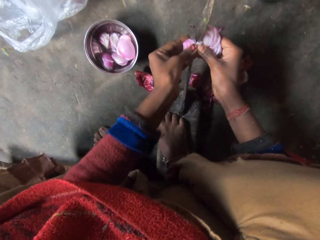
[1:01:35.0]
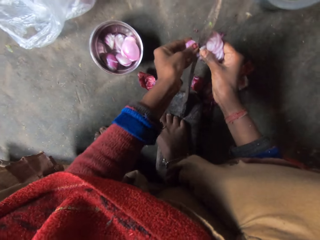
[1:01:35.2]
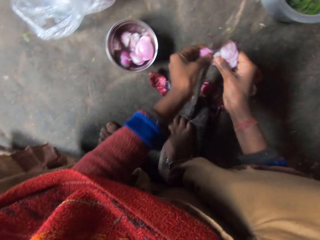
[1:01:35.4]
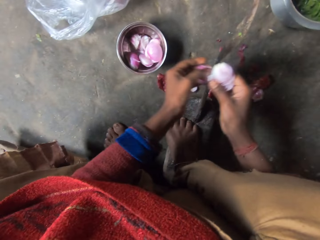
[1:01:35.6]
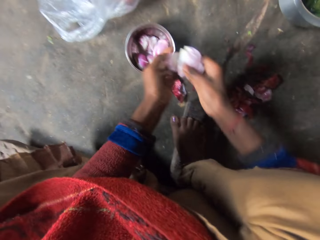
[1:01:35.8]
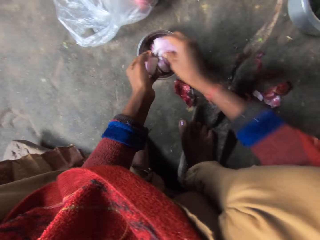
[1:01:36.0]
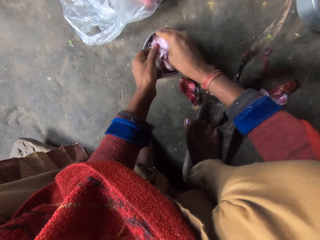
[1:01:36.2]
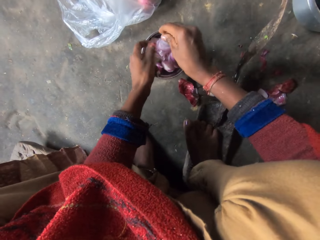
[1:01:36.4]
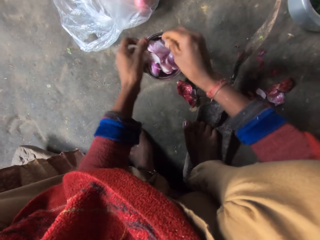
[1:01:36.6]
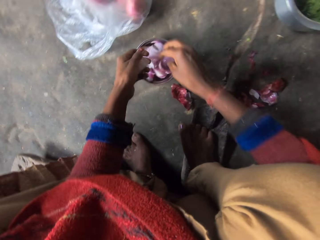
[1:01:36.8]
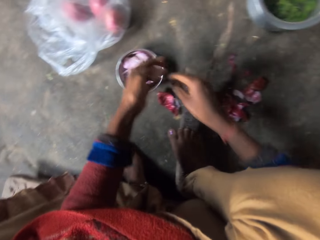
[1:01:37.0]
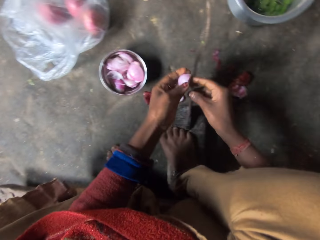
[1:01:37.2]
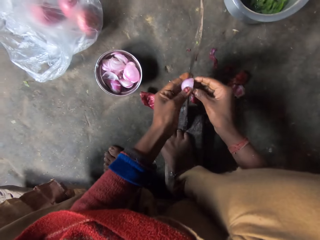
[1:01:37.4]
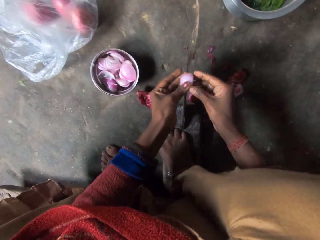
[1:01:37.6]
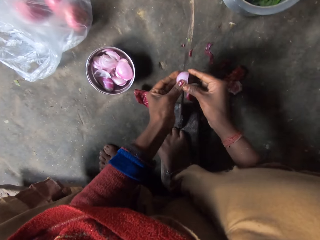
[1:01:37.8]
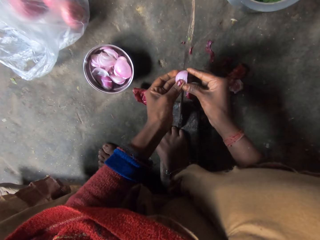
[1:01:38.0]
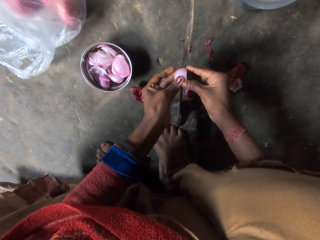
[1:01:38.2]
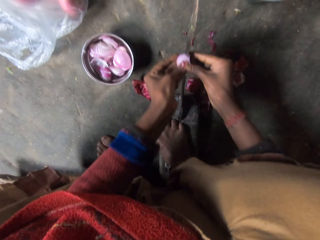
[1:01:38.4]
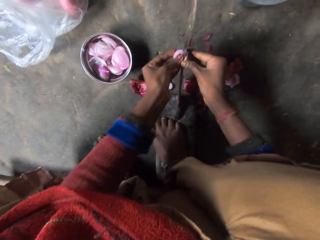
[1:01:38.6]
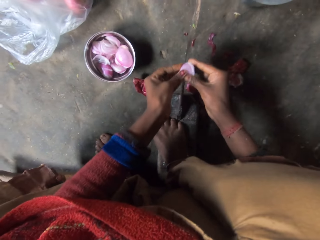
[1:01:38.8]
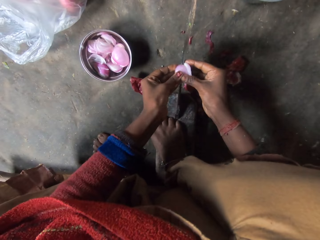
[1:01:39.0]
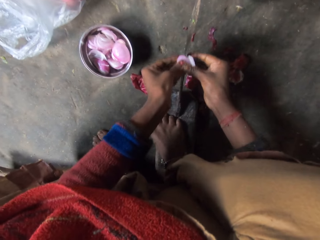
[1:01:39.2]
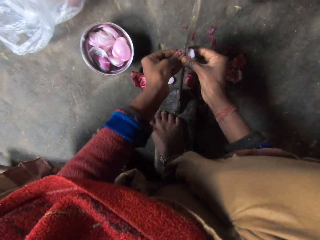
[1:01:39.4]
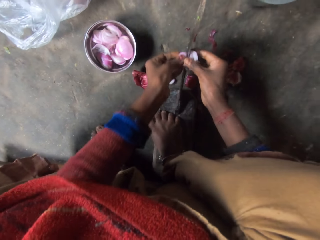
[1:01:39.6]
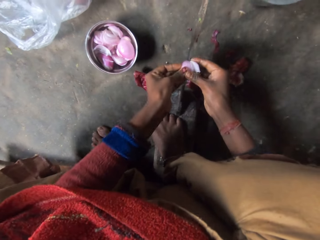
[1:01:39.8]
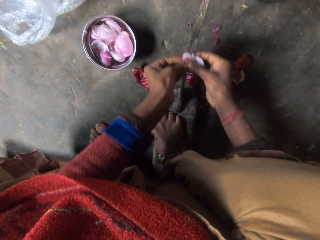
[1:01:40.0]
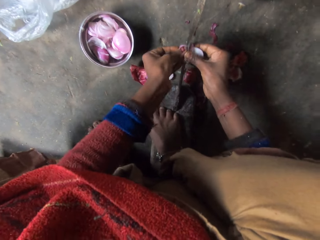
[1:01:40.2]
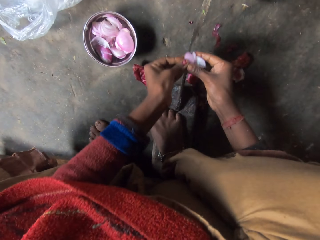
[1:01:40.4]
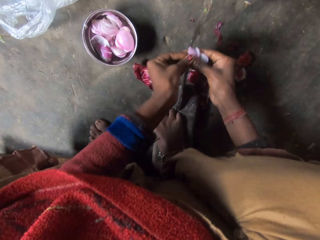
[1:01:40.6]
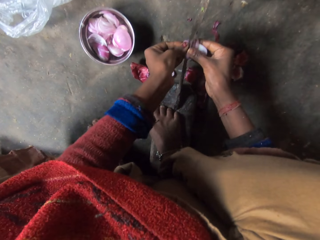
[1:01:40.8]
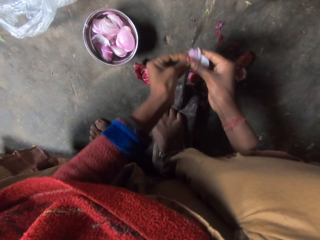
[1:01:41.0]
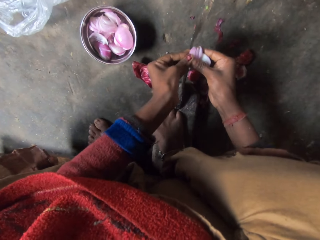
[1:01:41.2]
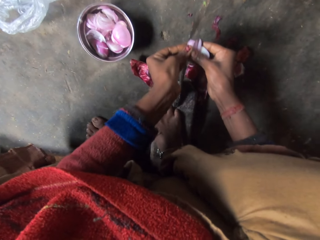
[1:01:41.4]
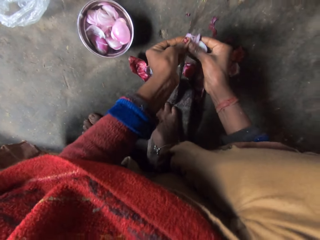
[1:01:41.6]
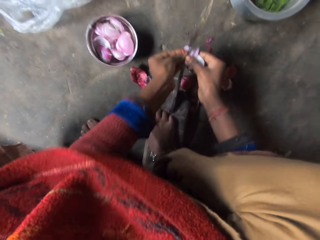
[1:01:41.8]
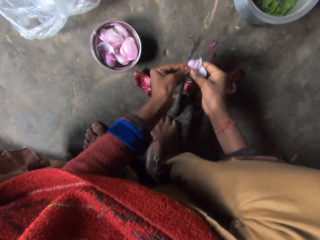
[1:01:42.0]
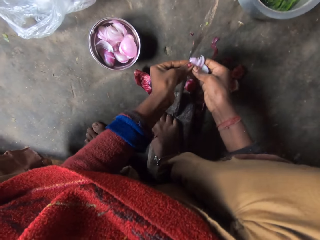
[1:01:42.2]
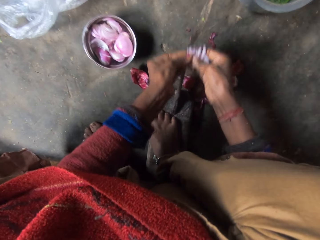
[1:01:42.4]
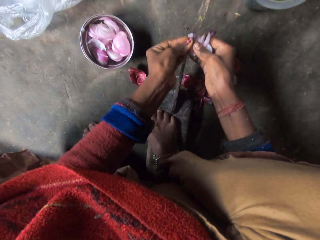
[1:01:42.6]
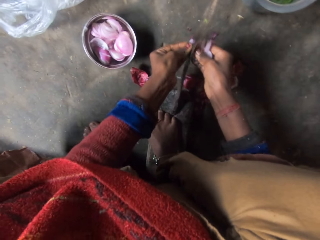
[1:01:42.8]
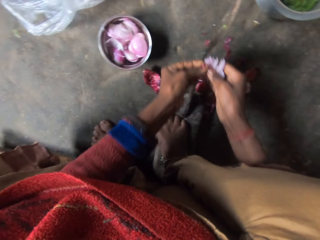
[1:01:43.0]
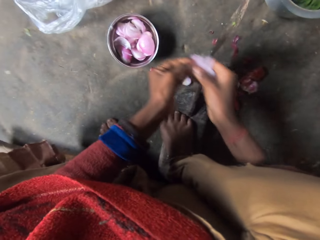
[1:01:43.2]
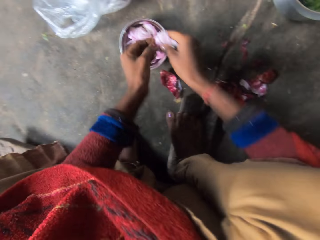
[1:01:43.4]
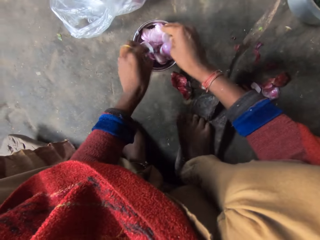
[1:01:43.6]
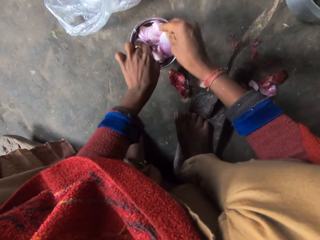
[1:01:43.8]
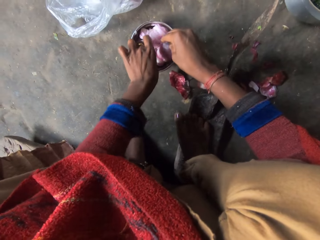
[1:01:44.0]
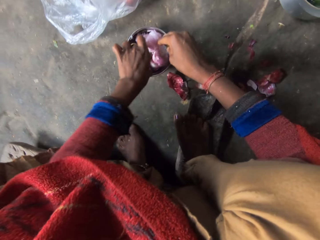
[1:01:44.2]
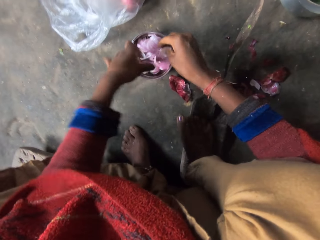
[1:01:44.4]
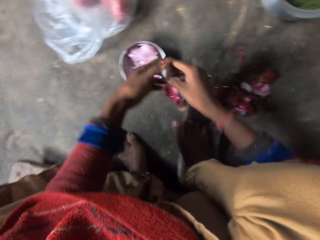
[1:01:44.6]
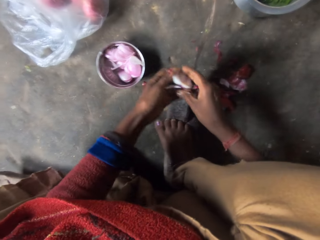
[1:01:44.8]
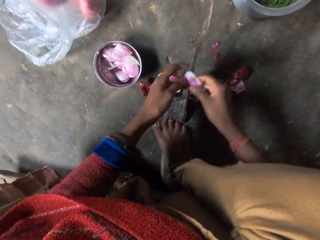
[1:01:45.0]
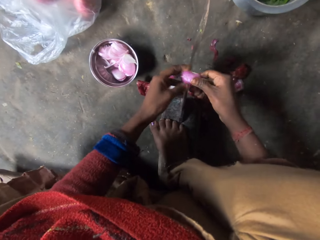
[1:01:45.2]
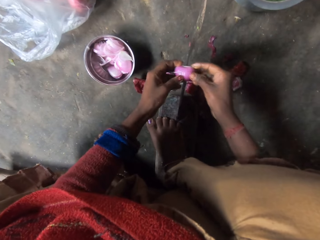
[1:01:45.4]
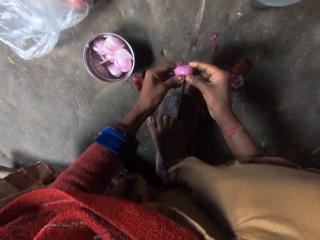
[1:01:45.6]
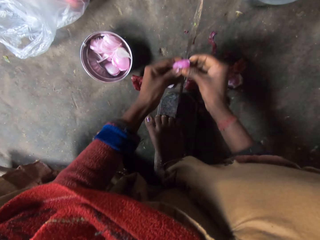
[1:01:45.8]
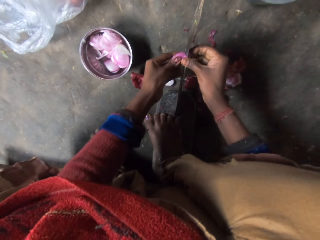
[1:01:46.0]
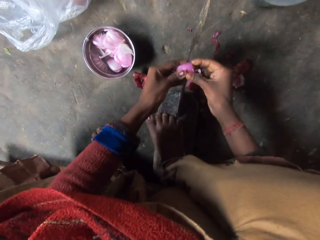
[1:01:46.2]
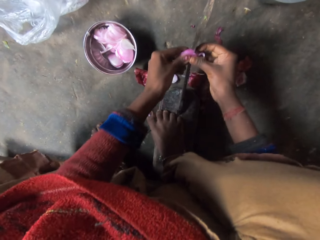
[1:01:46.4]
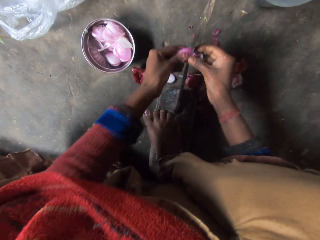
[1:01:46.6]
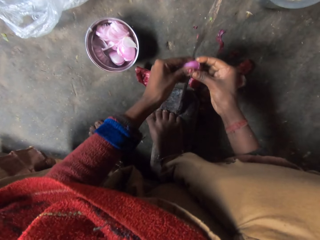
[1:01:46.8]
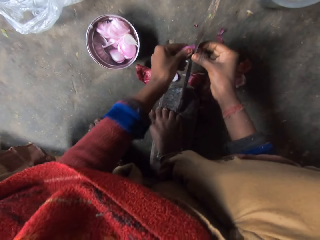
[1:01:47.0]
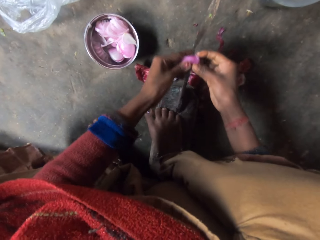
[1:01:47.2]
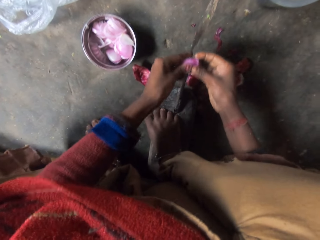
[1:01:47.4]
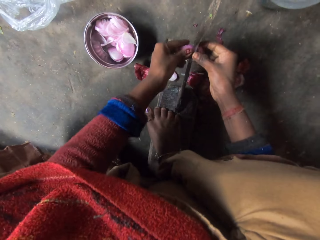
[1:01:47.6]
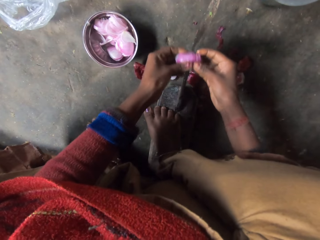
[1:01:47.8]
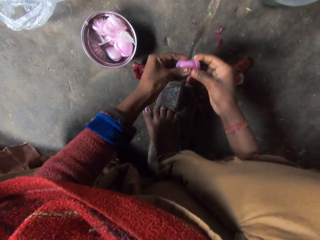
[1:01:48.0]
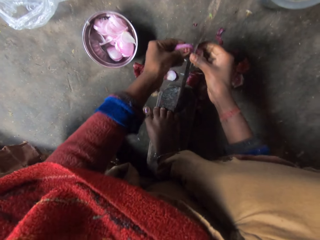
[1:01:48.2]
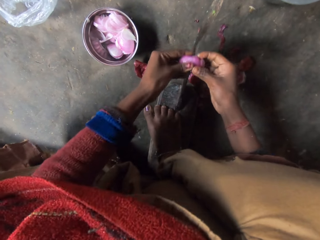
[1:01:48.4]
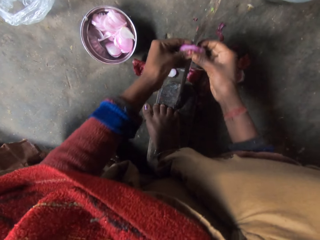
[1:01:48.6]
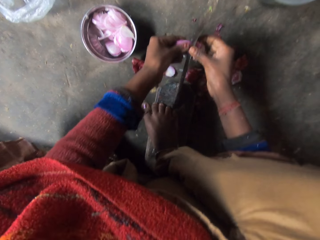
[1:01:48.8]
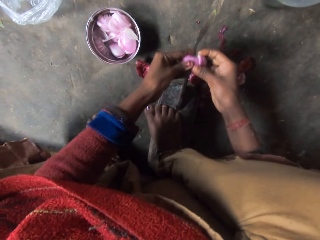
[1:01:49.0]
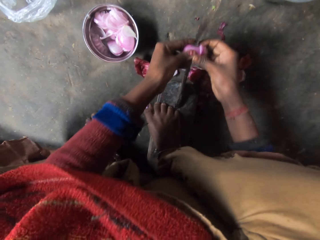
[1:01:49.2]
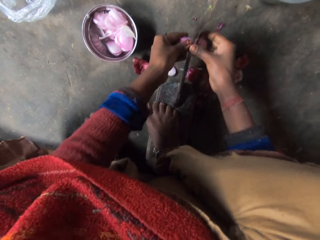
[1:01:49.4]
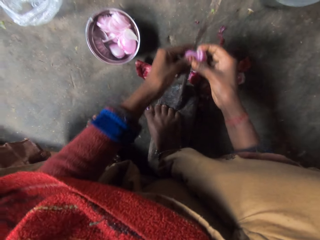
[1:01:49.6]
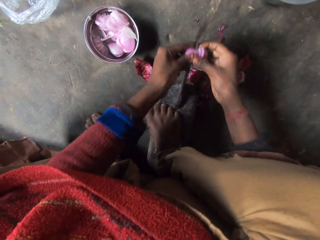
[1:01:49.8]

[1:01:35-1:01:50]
The camera wearer drops the sliced onion in the bowl. She slices the remaining half of the onion in her hand with the grinding stone blade or jayaam vegetable cutter blade. She drops the sliced onion in the bowl. She picks another onion from the bowl. She slices the piece of onion in her hand with the grinding stone blade.

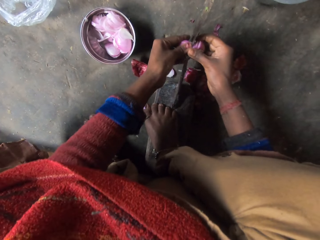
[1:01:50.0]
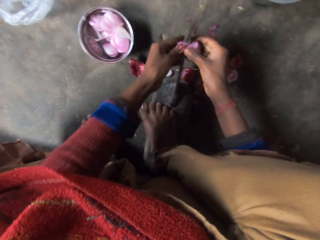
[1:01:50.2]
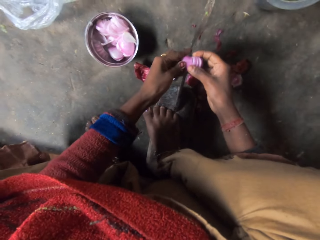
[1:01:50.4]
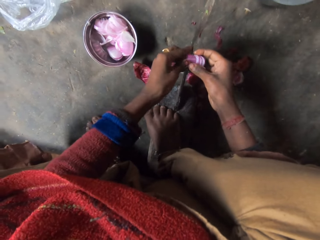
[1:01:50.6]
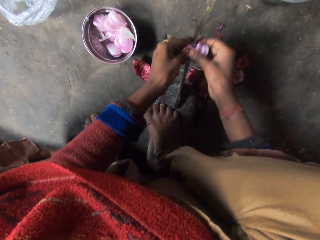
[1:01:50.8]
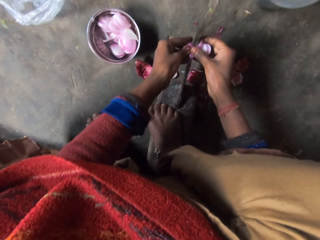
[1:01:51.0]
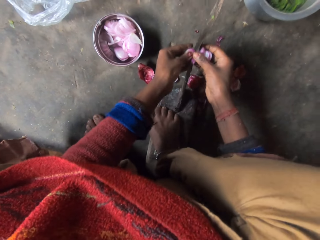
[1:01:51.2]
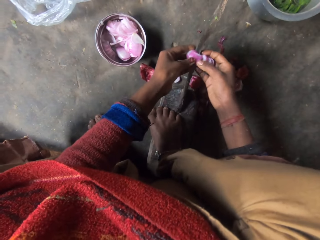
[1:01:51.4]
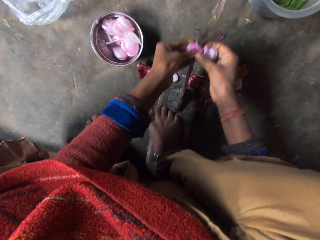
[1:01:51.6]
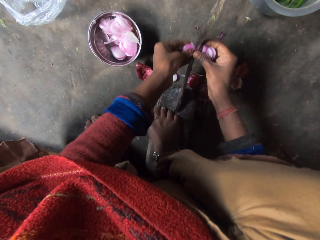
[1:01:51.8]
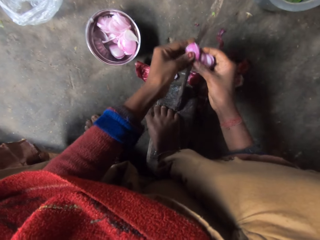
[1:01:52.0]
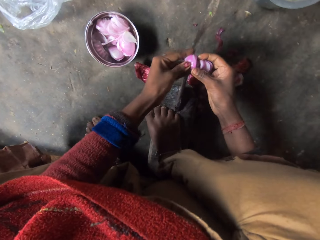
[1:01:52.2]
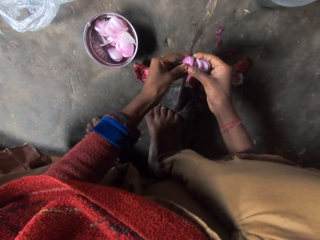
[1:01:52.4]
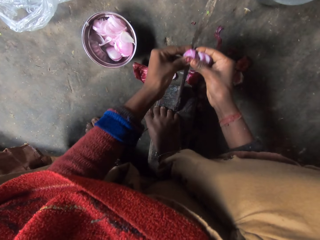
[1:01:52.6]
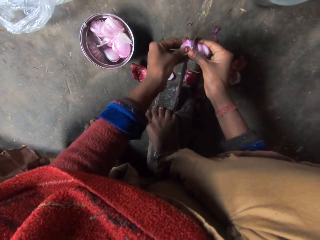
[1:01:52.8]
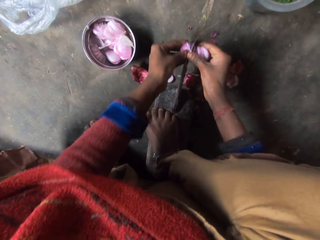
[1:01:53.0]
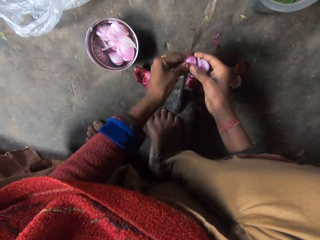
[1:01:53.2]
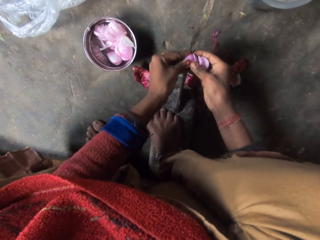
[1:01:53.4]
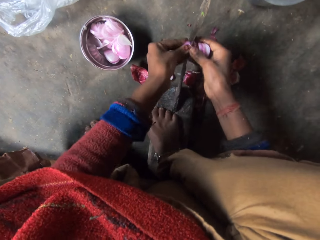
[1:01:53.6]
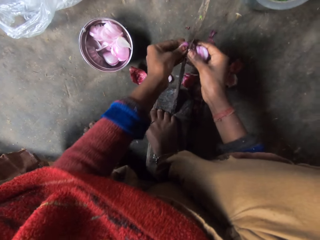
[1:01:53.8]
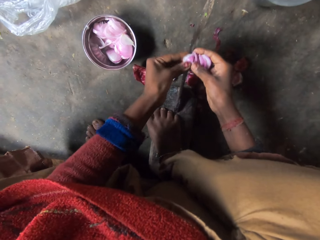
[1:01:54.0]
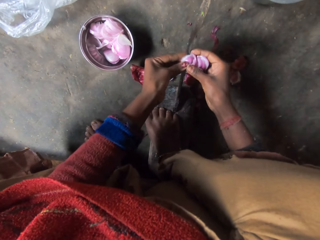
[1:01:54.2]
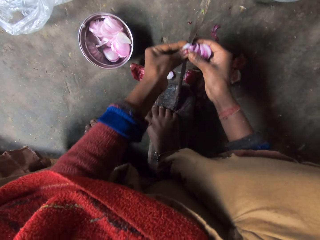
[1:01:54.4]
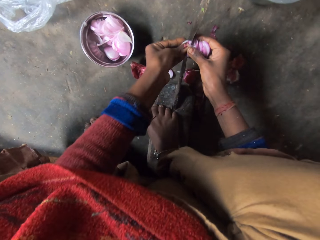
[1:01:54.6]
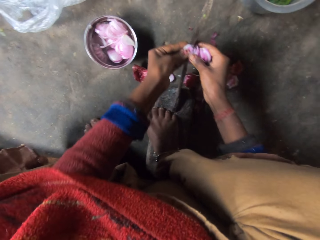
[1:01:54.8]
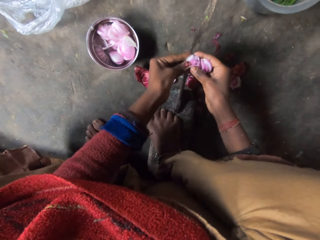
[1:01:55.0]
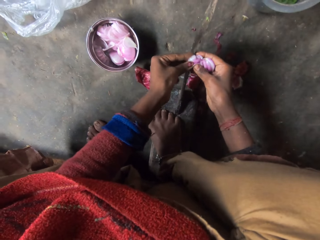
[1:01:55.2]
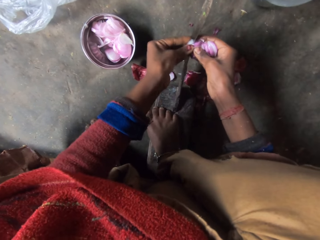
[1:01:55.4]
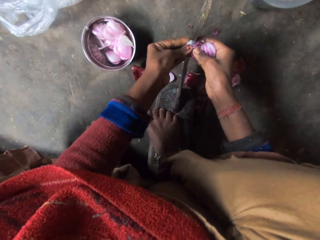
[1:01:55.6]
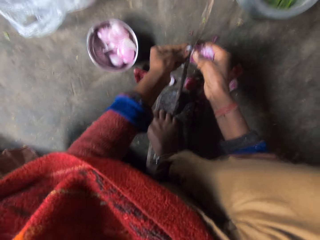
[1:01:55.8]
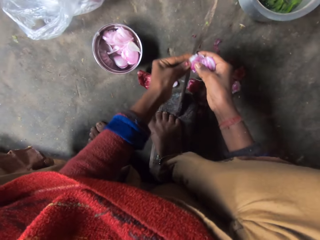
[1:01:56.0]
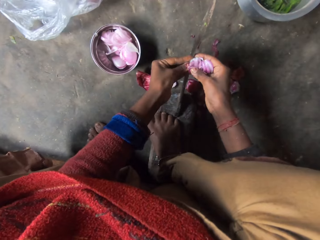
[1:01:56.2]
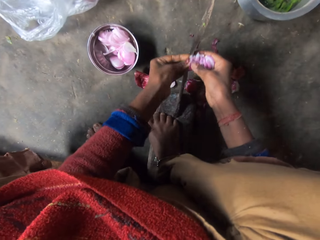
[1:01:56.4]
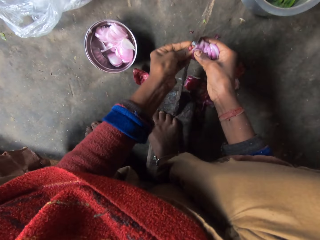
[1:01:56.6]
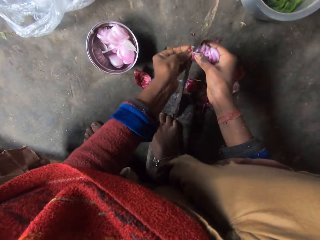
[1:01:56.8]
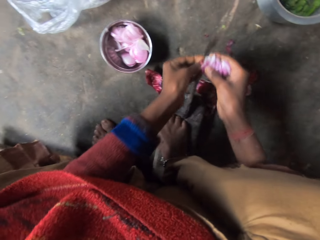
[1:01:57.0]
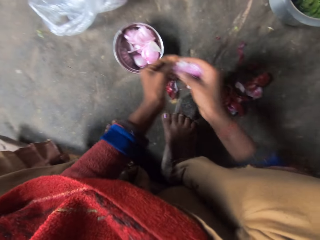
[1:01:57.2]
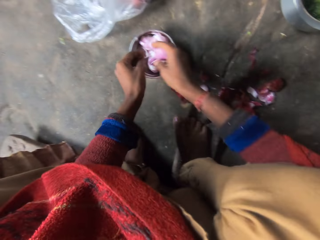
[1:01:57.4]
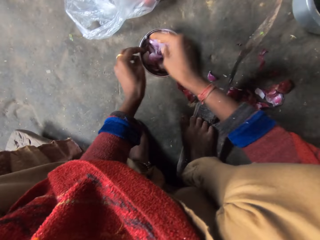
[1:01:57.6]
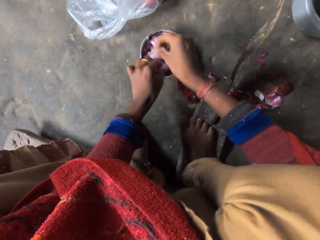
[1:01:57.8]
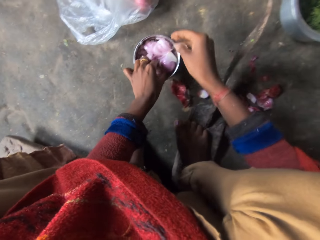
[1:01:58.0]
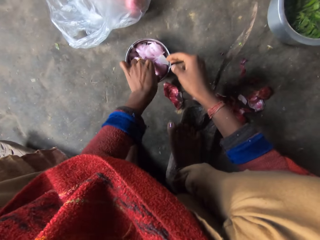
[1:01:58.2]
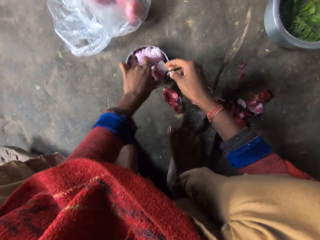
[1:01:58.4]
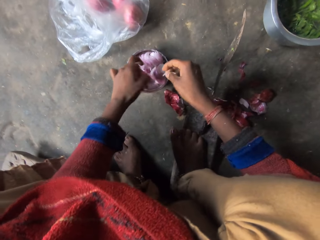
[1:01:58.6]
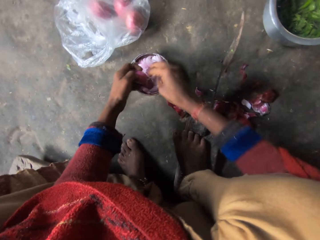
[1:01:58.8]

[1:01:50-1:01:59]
The camera wearer drops the sliced onion in the bowl. They pick another onion from the bowl.
